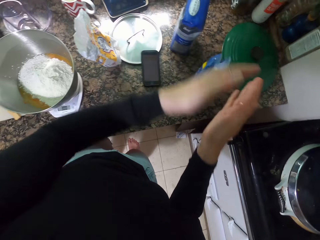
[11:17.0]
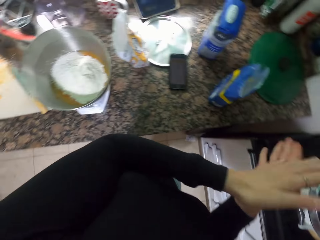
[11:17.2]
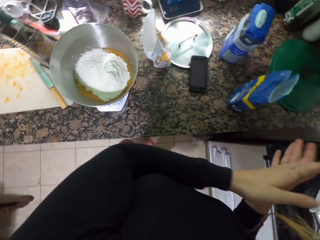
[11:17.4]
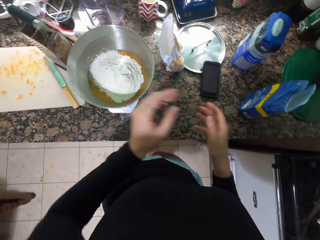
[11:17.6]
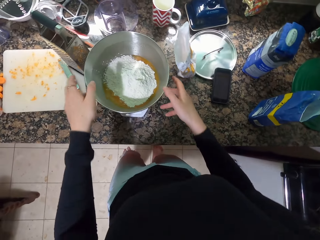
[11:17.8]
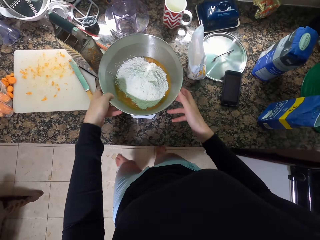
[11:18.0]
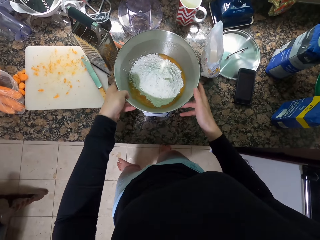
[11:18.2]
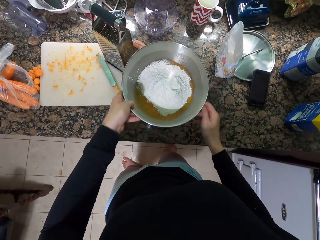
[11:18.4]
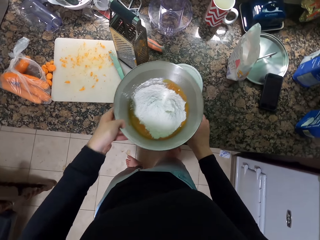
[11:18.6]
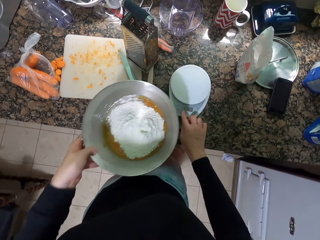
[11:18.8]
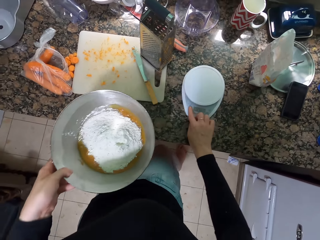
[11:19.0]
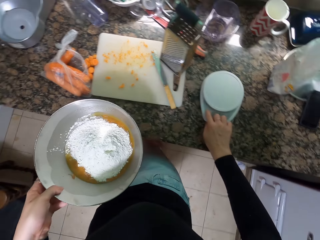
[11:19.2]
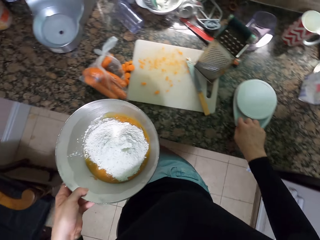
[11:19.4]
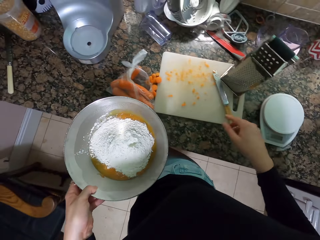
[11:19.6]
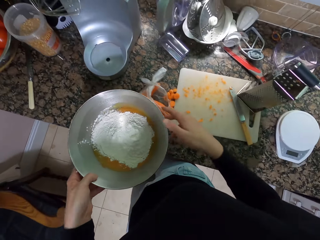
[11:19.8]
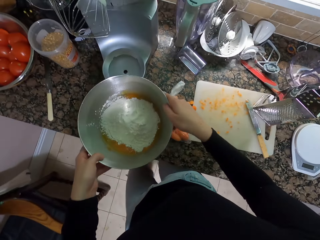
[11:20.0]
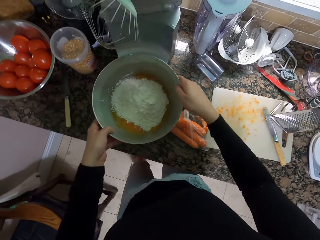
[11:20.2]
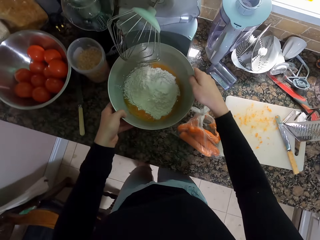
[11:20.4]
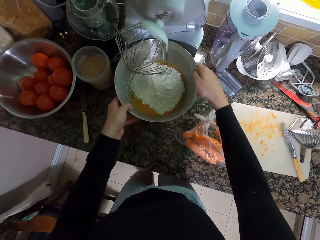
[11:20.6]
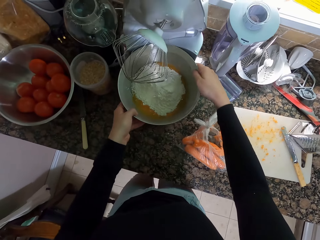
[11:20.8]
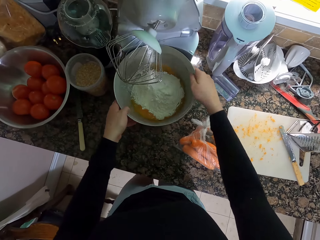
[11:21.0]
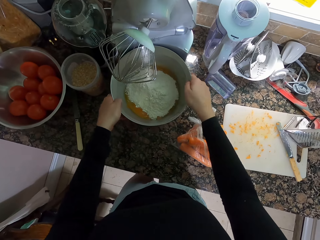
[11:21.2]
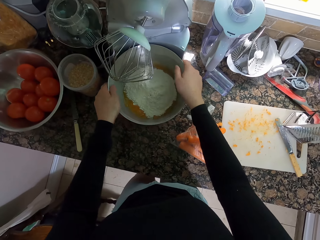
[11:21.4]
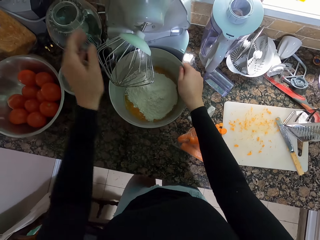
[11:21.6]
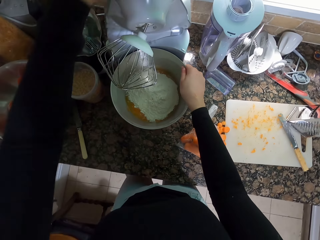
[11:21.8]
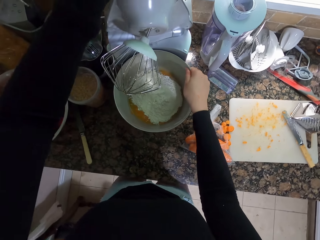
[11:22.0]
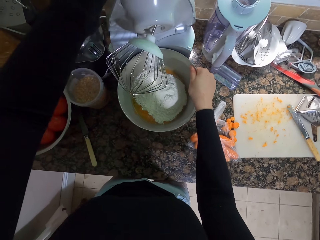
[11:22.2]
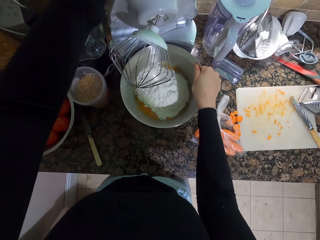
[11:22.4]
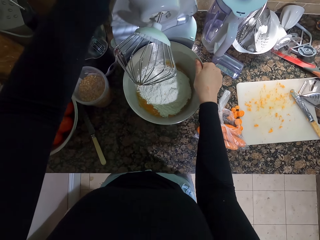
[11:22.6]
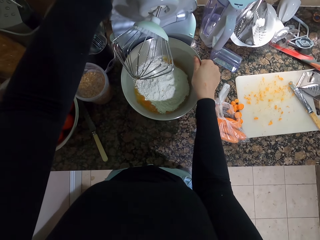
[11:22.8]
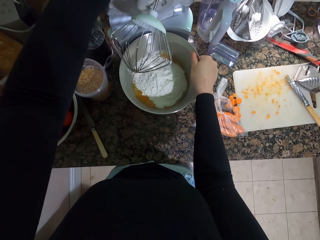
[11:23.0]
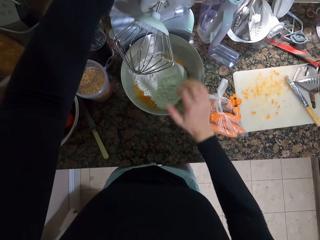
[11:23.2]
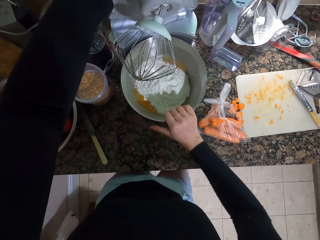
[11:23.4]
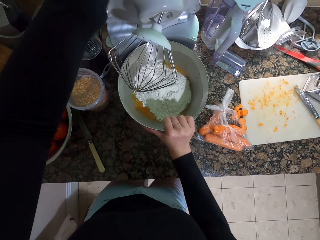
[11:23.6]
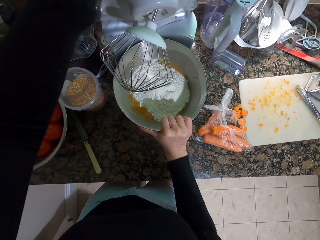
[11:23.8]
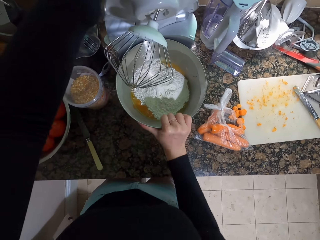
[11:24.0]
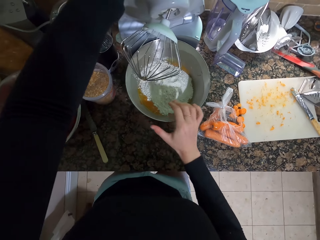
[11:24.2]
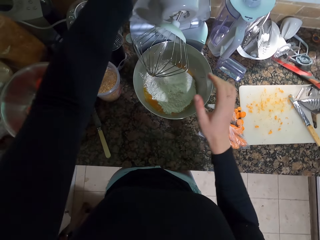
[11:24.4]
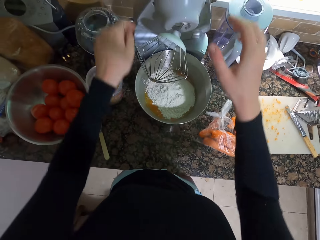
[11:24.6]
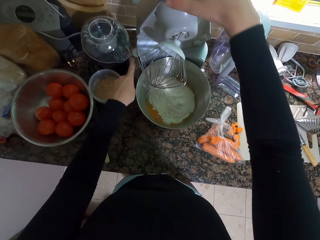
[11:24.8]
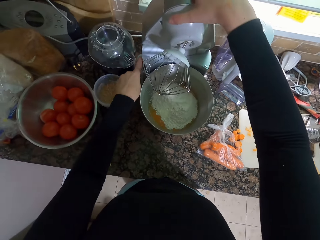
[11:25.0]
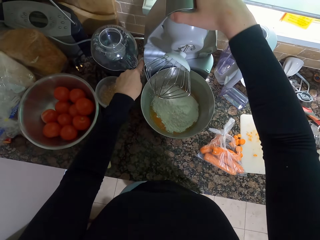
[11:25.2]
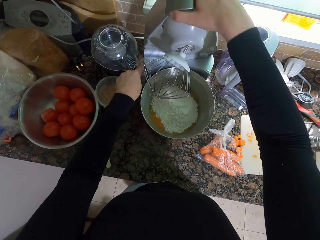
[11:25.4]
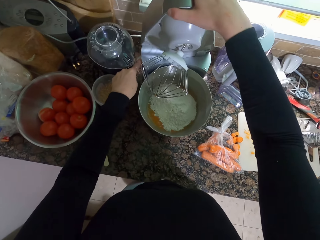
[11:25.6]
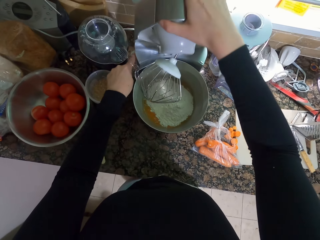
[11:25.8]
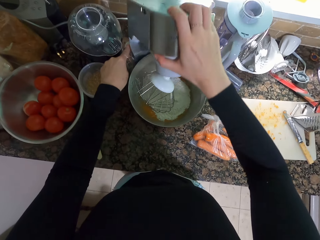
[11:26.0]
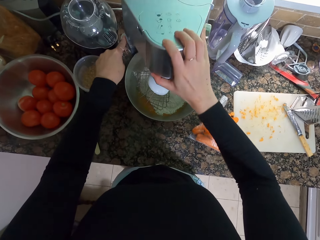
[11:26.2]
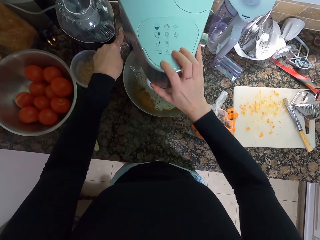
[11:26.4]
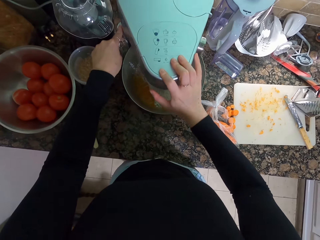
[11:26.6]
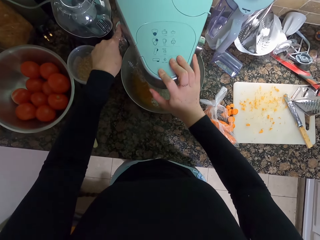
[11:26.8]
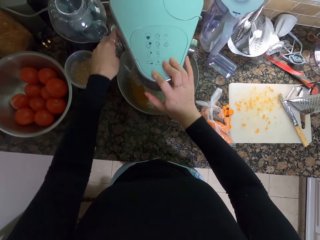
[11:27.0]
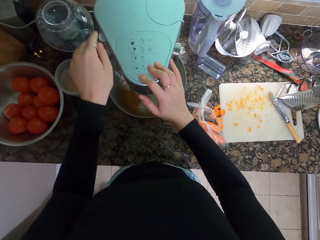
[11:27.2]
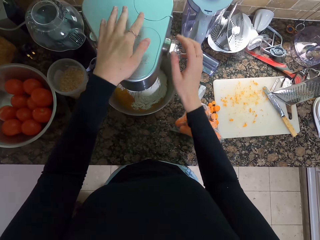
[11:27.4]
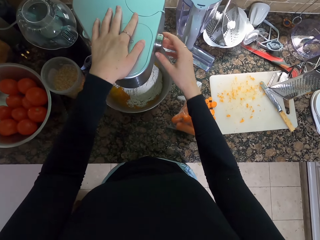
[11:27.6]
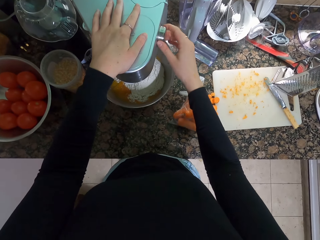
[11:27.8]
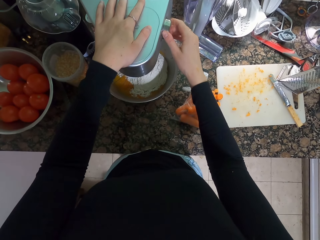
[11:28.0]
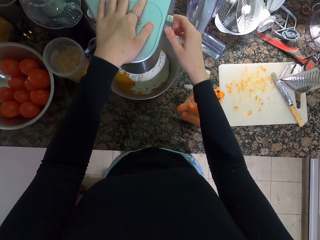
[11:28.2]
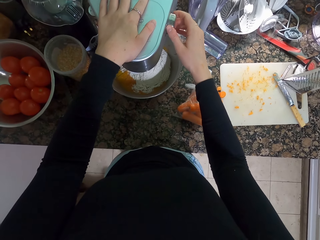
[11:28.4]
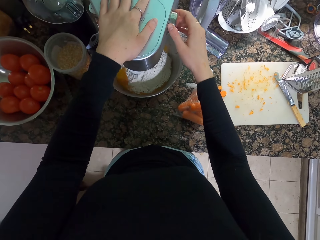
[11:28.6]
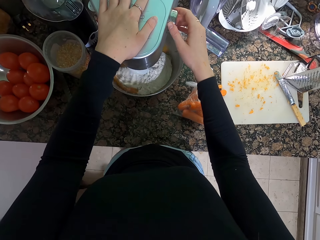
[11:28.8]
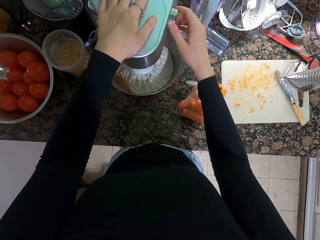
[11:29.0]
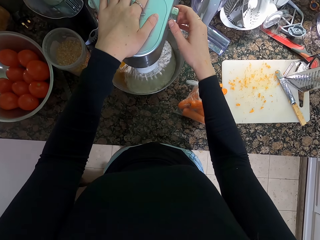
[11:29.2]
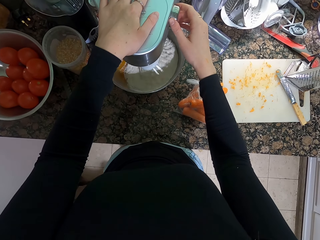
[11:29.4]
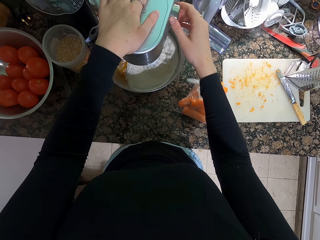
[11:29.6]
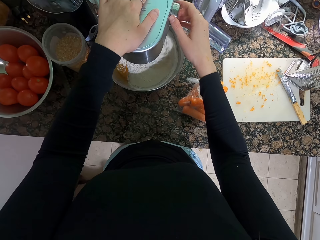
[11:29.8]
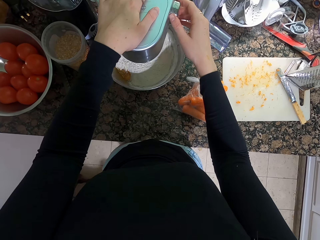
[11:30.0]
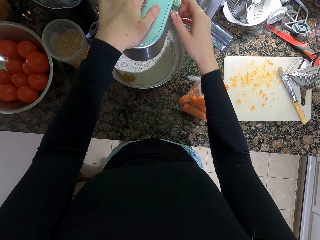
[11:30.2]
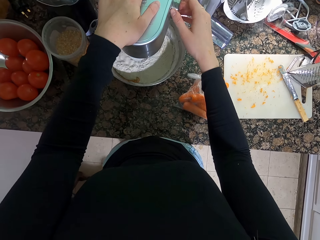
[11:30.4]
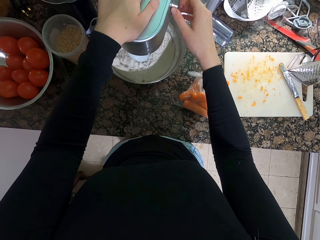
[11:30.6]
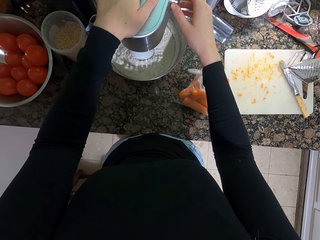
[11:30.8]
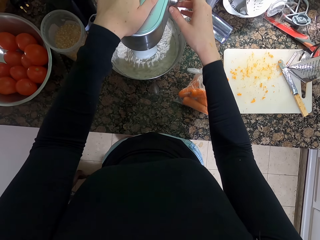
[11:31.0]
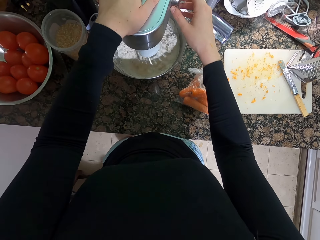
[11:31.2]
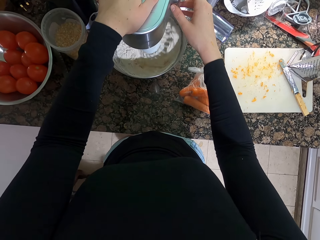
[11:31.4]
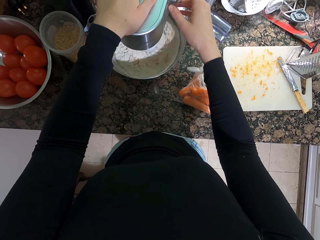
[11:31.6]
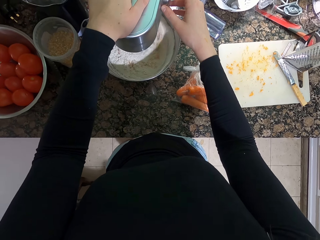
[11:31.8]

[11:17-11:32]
The camera wearer puts down the packet. He rubs his hands. He holds the bowl. He moves the bowl to the mixer. He closes the mixer. He turns on the mixer. He blends the mixture.

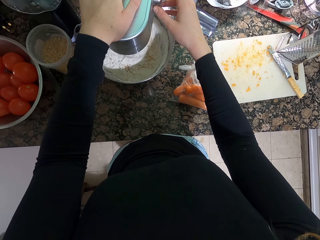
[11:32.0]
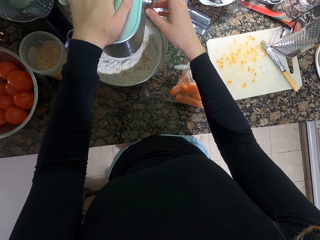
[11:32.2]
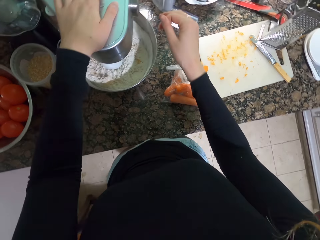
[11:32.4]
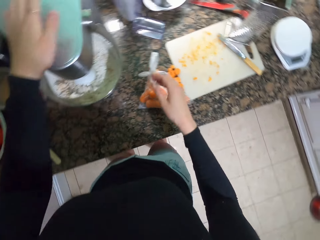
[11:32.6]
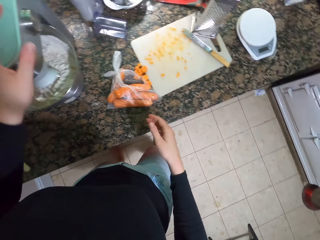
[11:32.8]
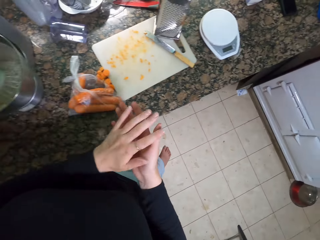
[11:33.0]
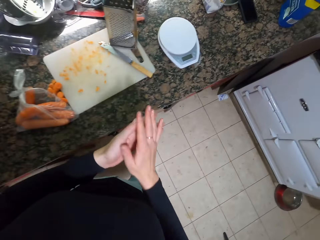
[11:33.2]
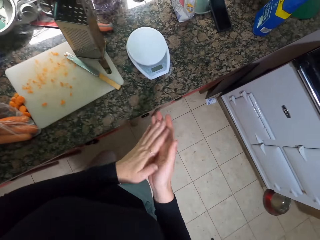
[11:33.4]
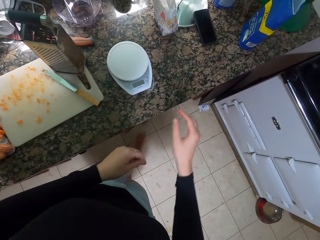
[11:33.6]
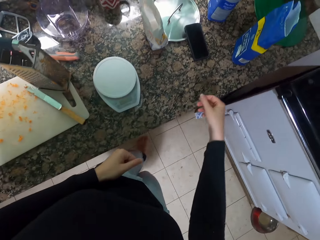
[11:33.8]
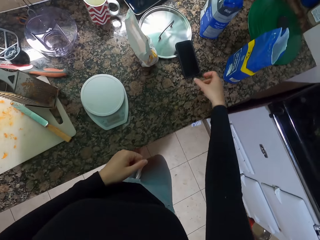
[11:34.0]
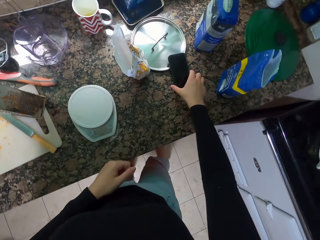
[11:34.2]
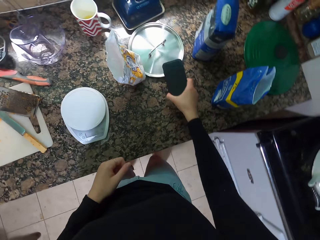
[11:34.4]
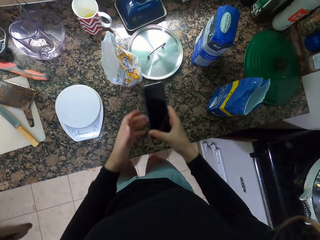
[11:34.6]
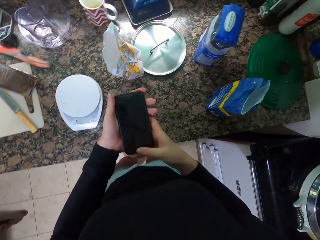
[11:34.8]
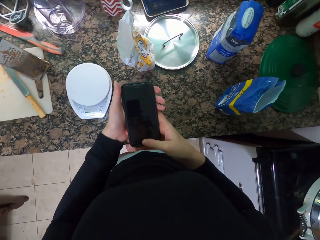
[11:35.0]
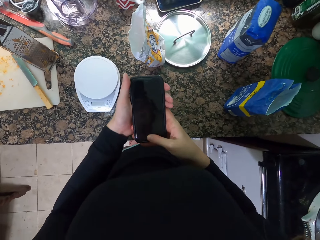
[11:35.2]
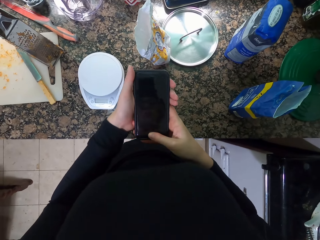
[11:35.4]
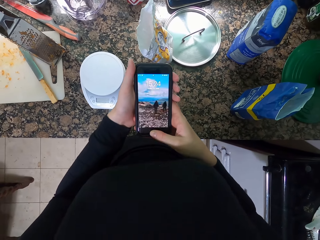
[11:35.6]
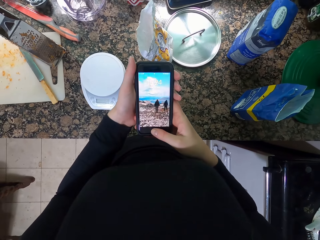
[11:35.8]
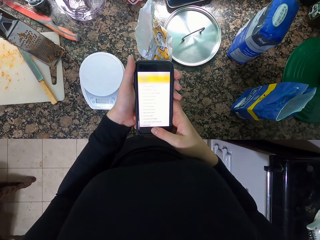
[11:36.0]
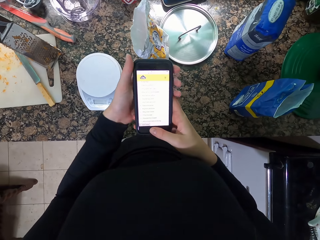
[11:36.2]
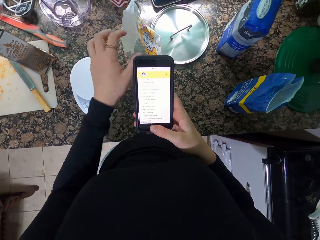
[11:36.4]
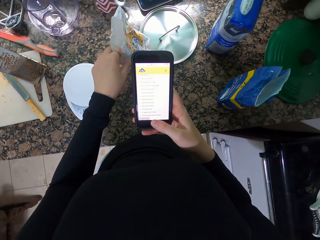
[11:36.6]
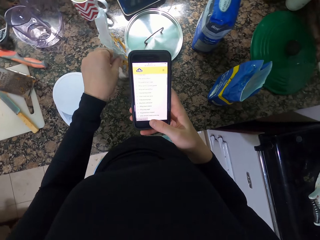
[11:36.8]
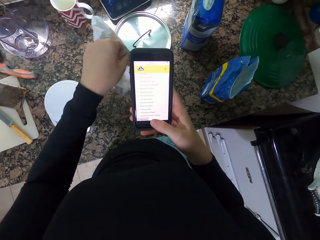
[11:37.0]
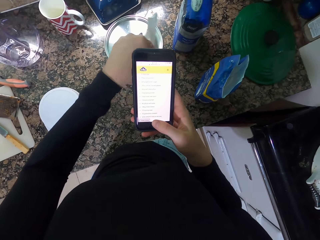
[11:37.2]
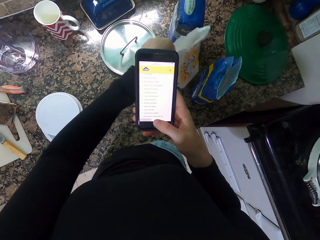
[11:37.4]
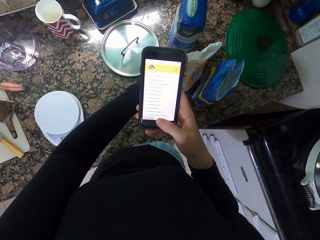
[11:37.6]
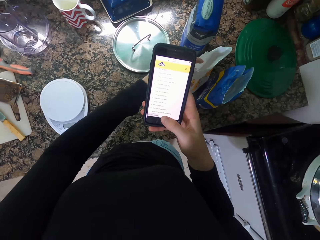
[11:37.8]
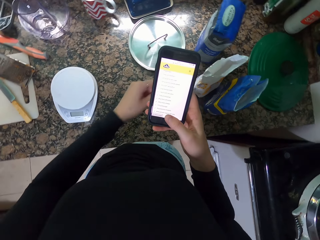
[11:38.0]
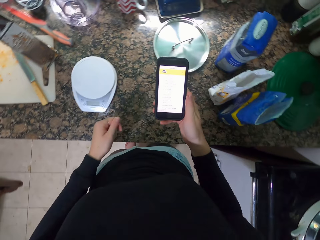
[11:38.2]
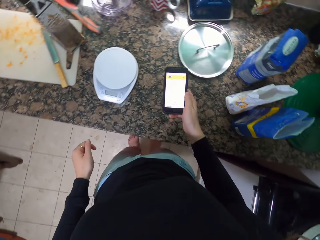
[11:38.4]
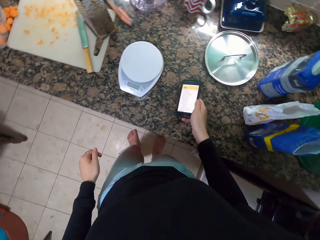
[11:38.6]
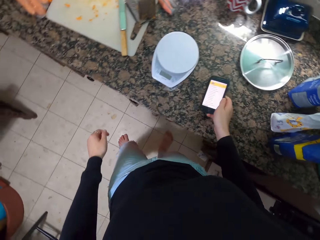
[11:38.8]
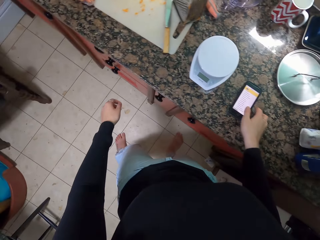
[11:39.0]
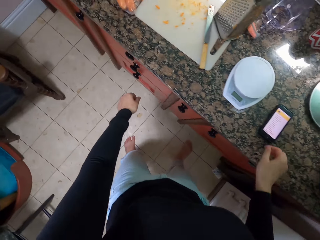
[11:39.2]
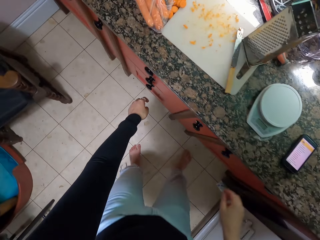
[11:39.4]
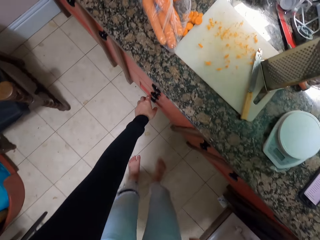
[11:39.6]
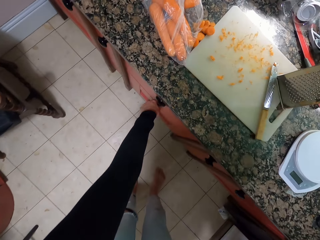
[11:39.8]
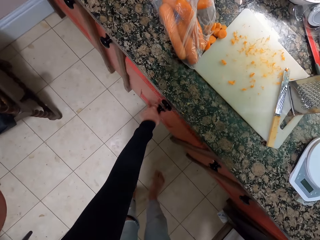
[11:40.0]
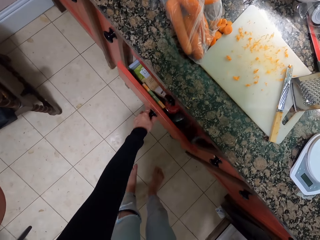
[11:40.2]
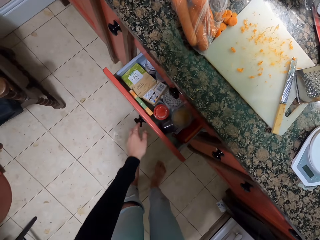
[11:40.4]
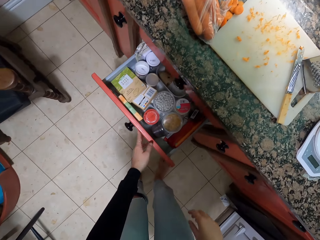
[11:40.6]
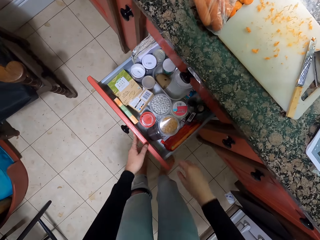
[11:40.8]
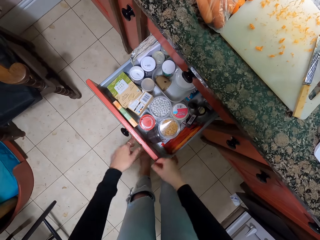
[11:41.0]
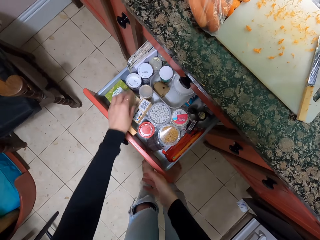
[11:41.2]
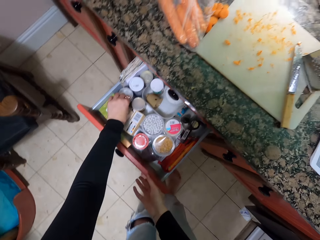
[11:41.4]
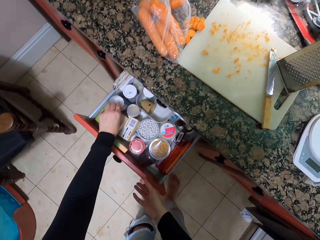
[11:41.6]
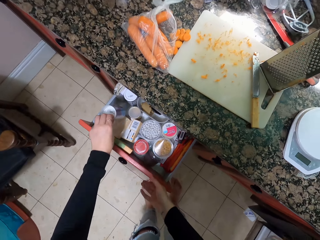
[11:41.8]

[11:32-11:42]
The camera wearer rubs his hands. He holds the phone. He operates on his phone. He dials the phone. He moves the packet. He puts down the phone. He opens the cabinet and takes something. He pulls the drawer.
